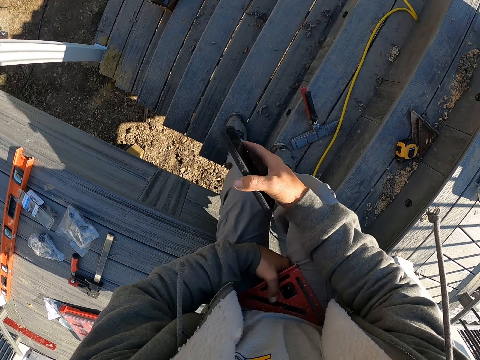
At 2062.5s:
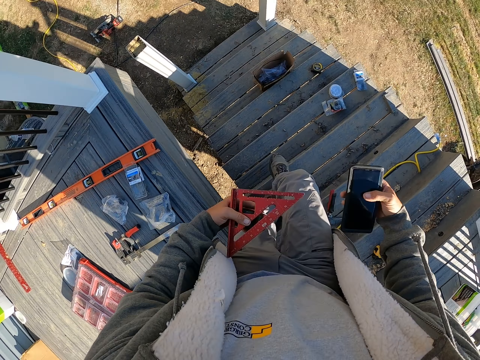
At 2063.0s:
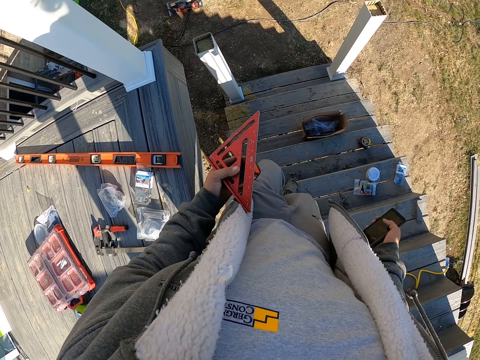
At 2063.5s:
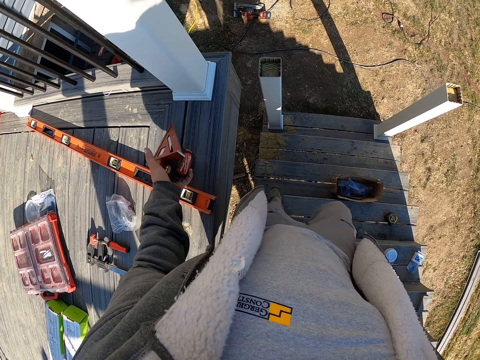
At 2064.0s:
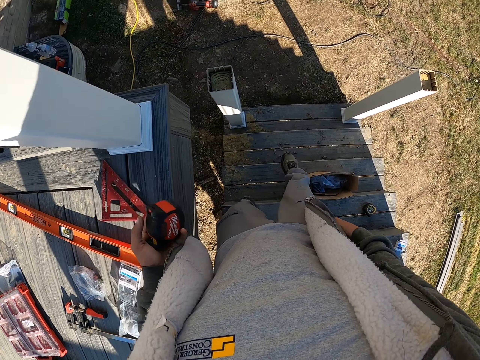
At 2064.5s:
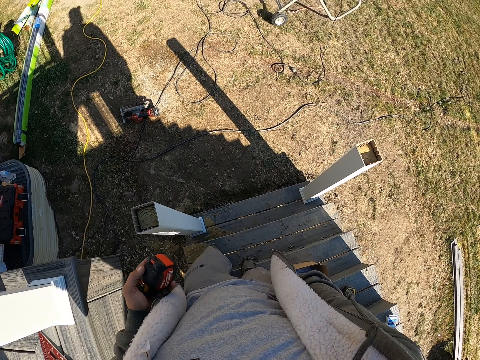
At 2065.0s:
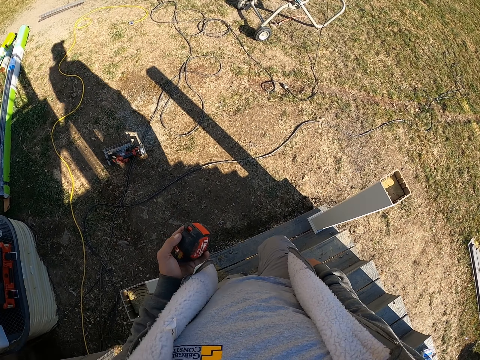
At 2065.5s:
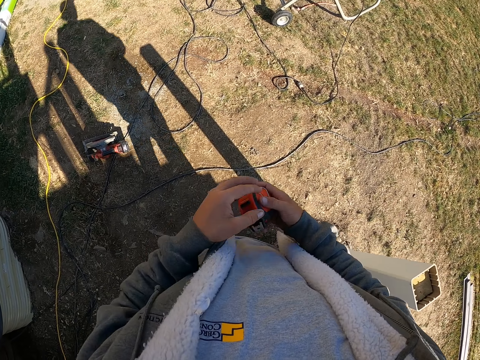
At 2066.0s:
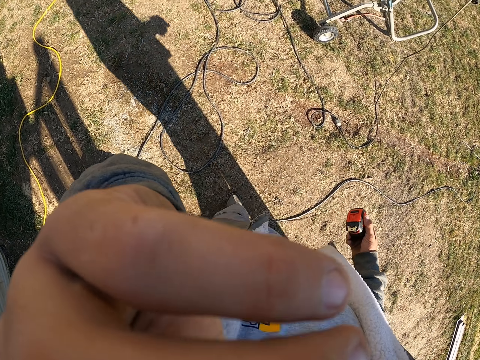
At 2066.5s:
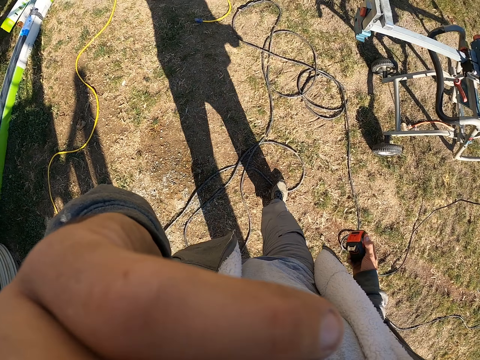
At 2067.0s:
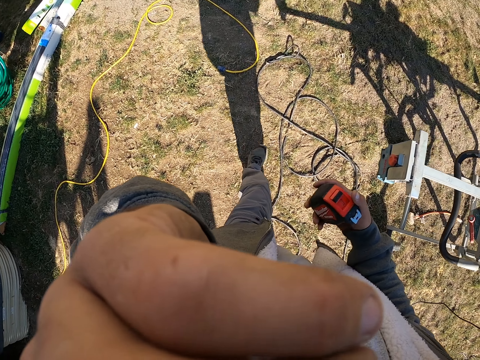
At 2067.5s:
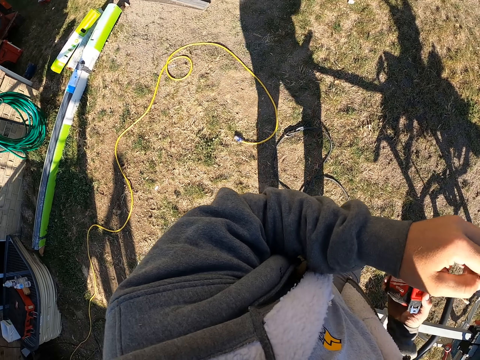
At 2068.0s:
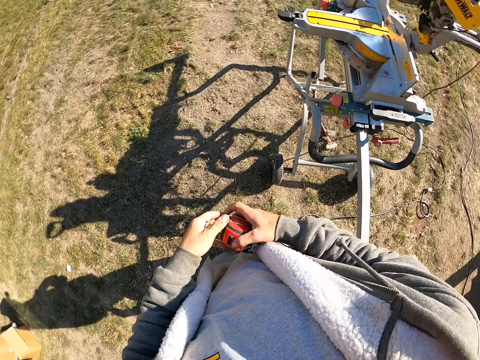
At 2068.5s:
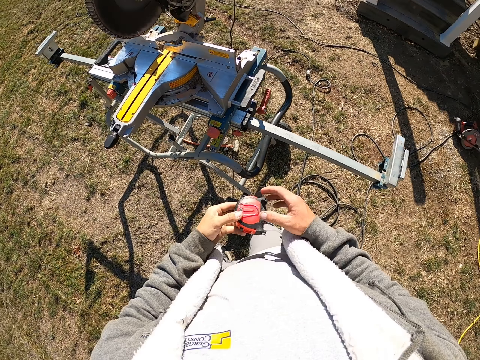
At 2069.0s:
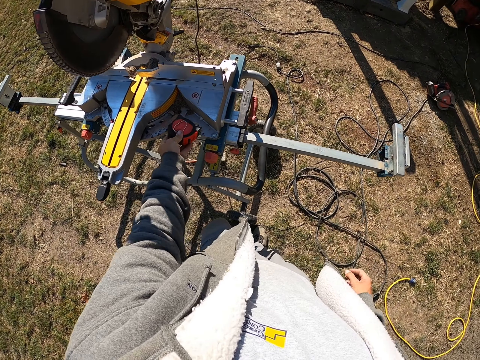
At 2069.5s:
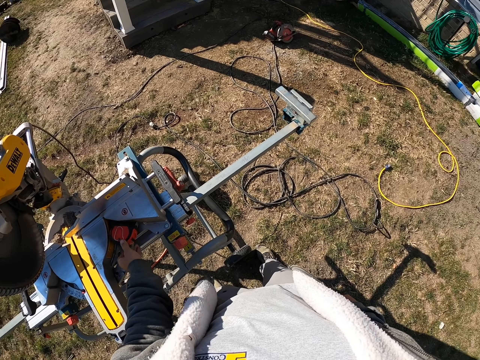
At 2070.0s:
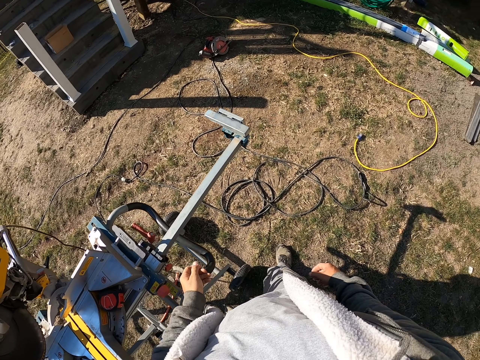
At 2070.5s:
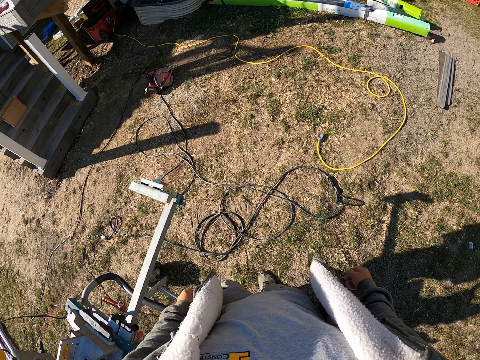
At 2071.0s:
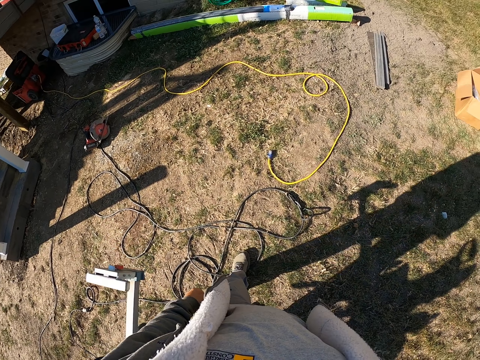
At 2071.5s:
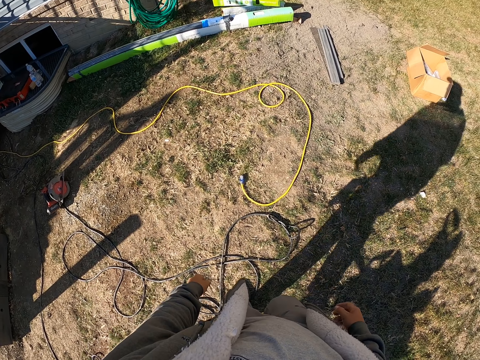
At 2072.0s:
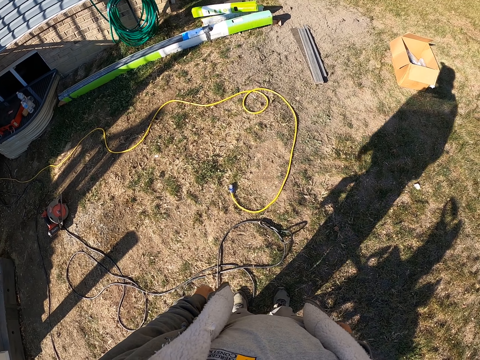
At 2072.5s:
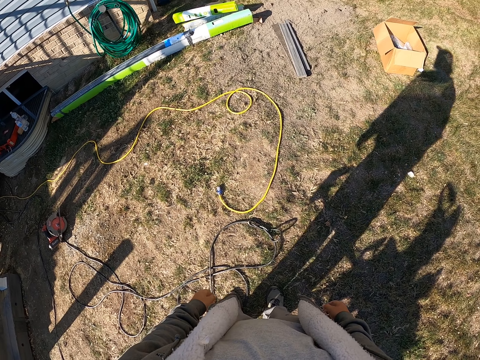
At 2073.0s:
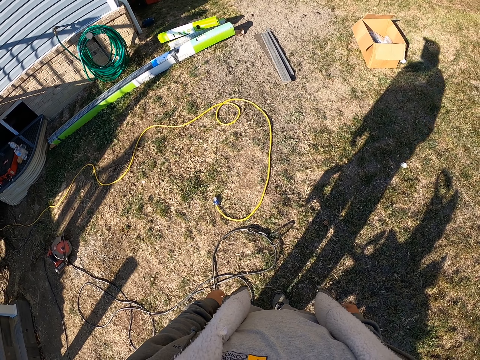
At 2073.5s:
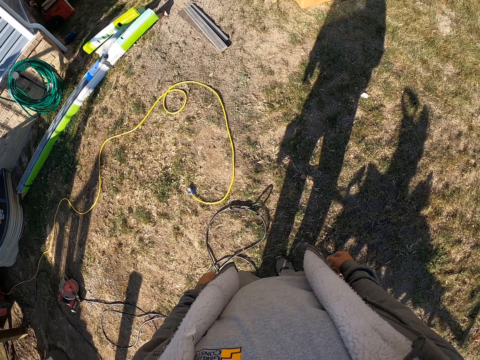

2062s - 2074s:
The camera wearer stands up. They walk down the tread. They place the triangular ruler on the deck board. They walk on the field. They lift the hand up. They scratch the eye. They look around. They place the tape measure on the workbench. They look around again. They move on the field.

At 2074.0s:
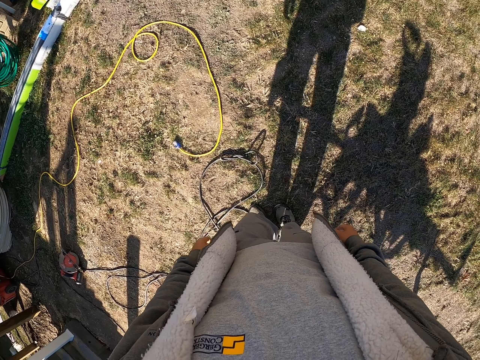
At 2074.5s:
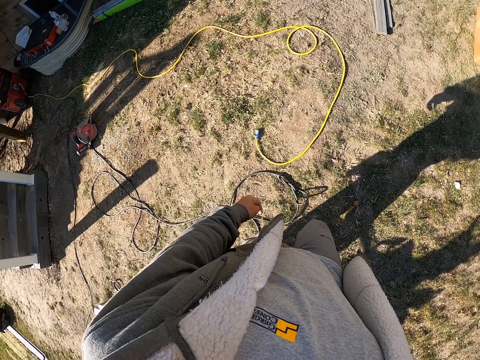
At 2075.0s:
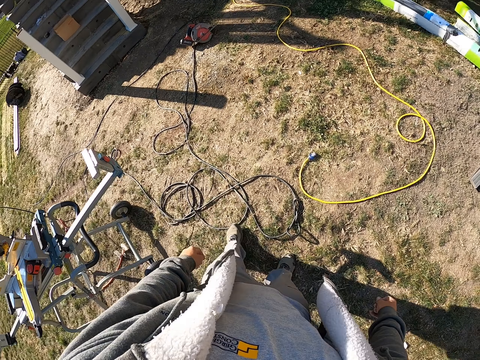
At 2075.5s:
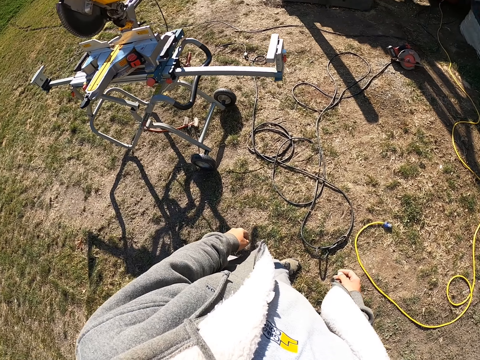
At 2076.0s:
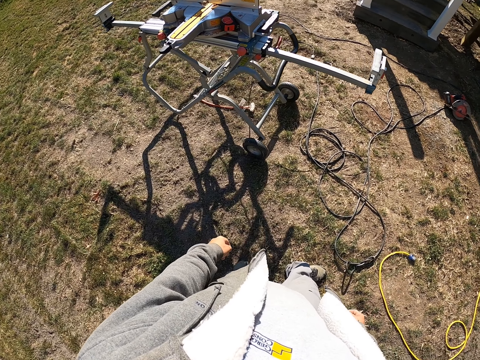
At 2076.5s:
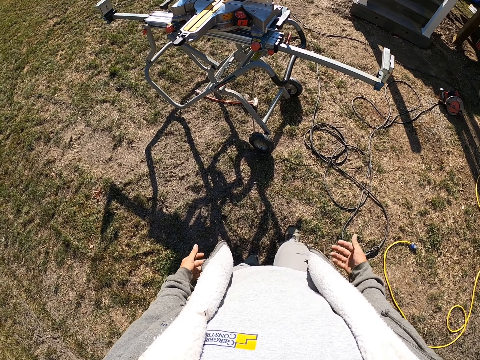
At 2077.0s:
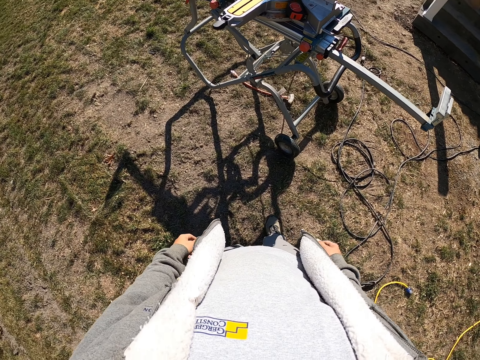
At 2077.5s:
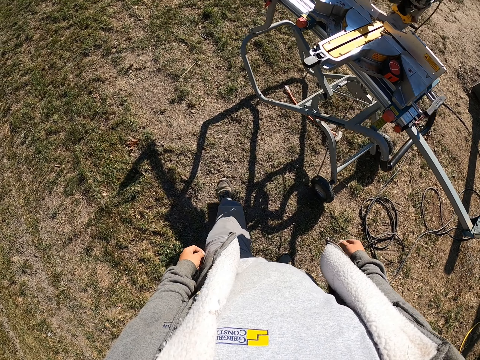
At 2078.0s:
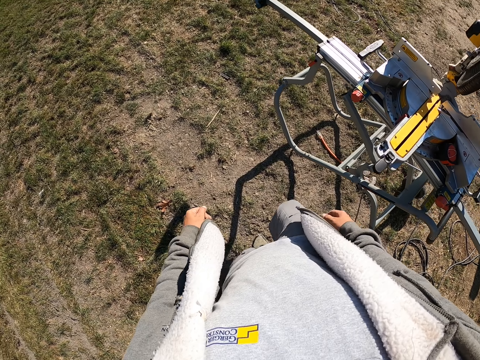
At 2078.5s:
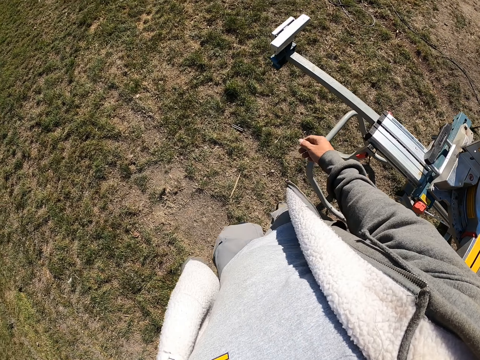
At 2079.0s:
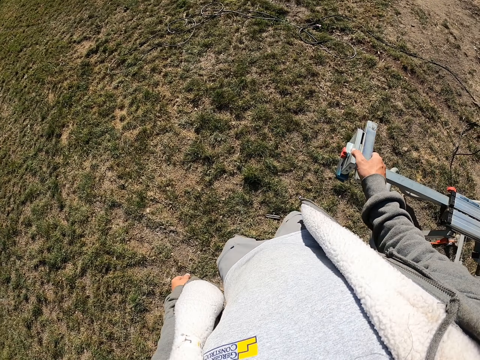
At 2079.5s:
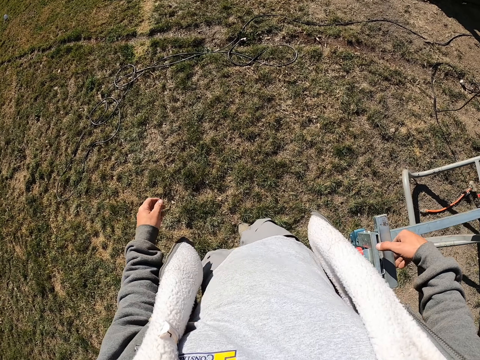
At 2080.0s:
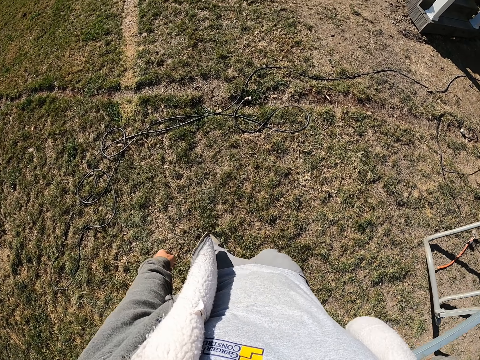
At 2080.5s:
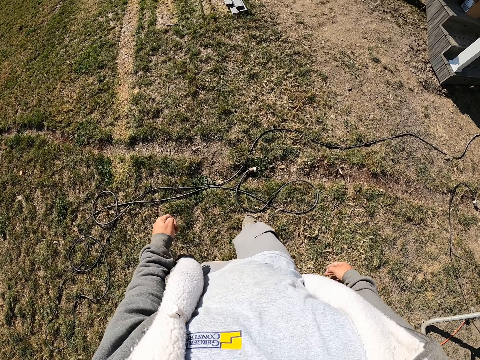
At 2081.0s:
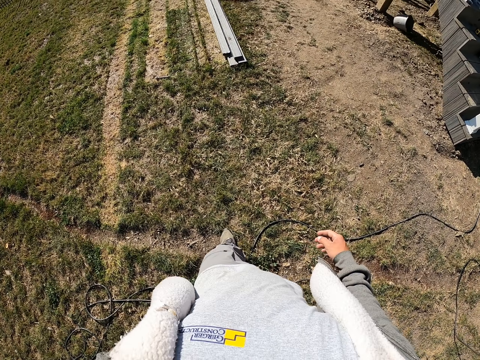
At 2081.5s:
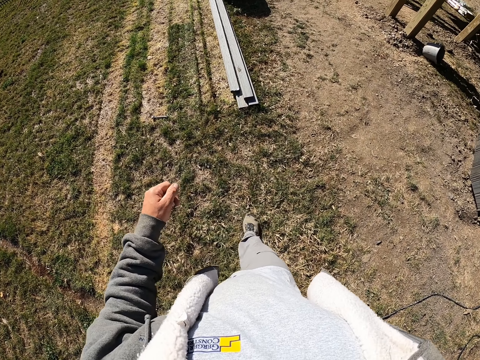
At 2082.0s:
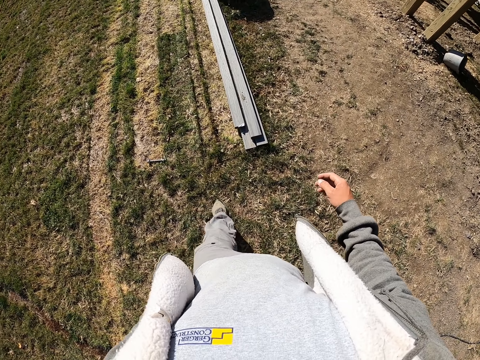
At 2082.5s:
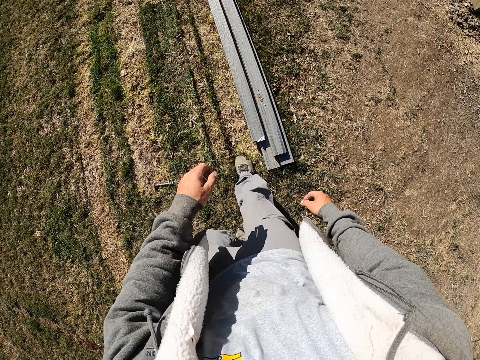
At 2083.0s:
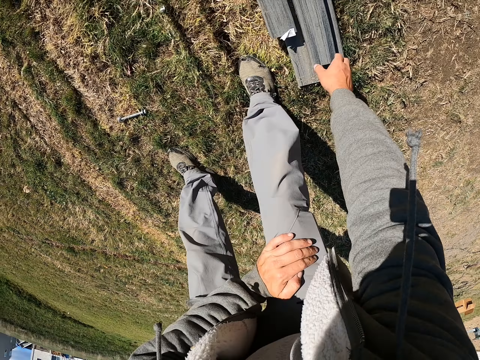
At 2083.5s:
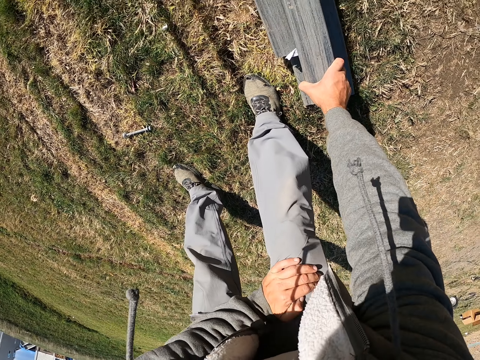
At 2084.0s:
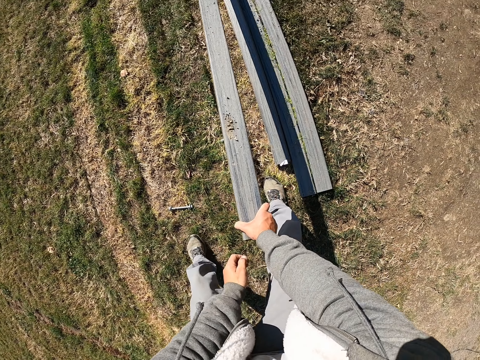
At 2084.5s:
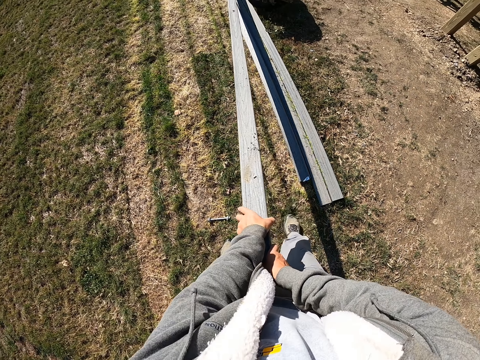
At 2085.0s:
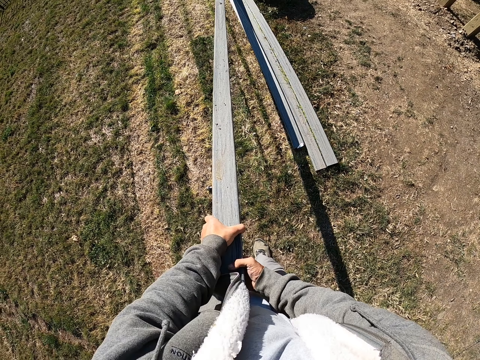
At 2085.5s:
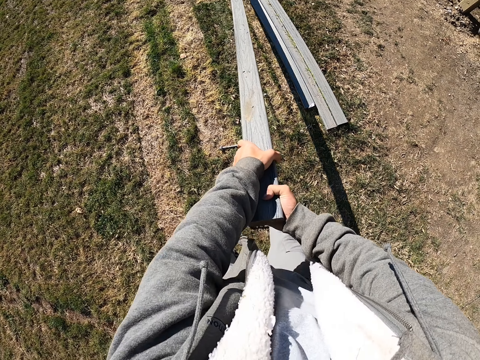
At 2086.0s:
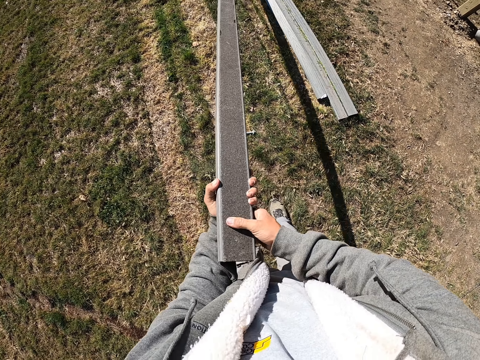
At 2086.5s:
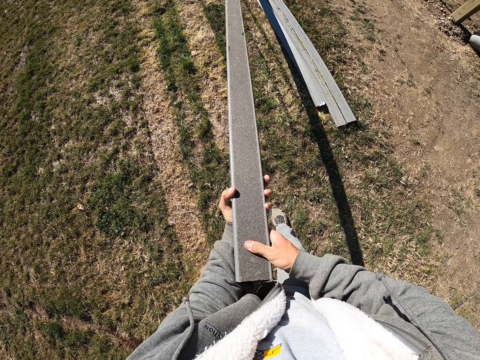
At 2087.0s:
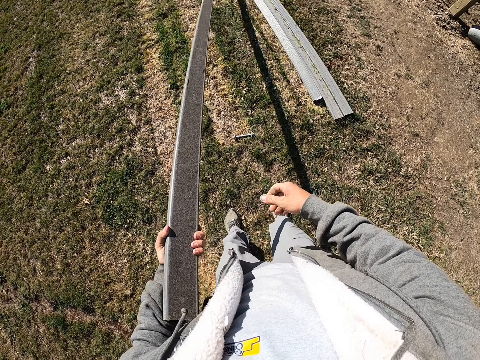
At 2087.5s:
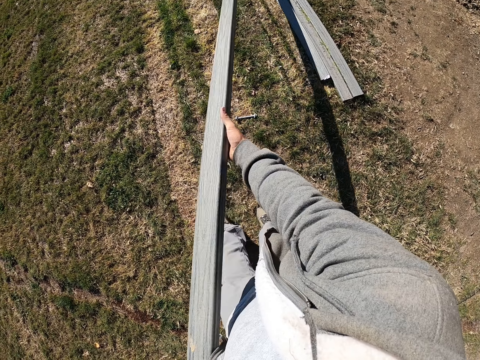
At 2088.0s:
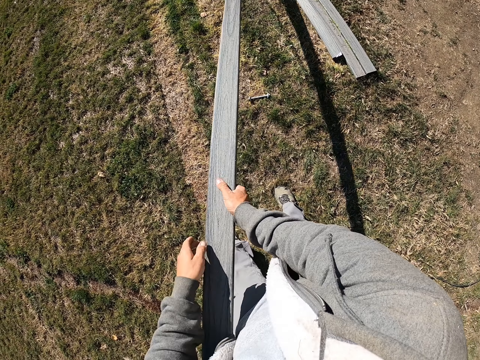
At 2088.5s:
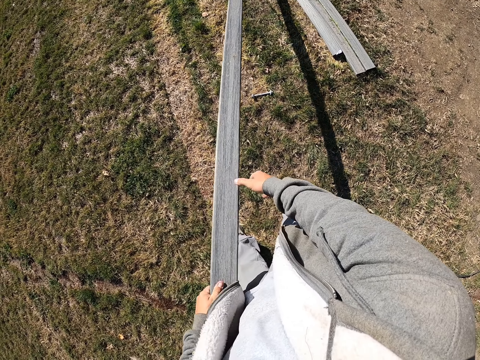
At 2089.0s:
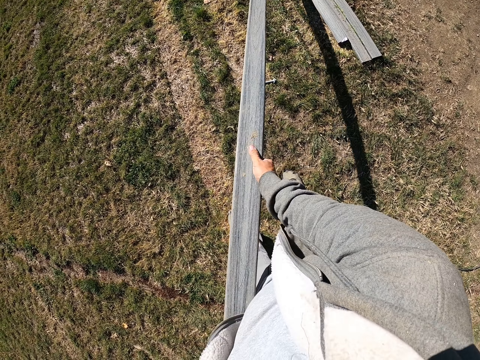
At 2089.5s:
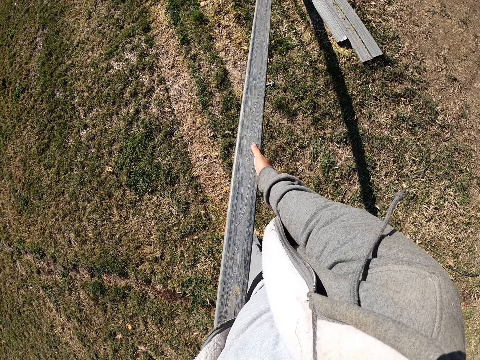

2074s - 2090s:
The camera wearer moves on the field. They walk on the field. They hold the workbench. They touch the wood cutting machine. They pick up the deck wood. They turn the wood. They pull the wood.
